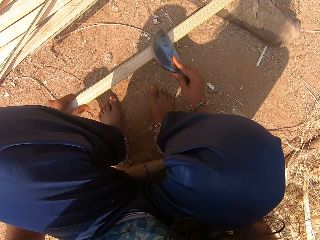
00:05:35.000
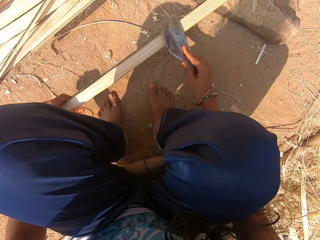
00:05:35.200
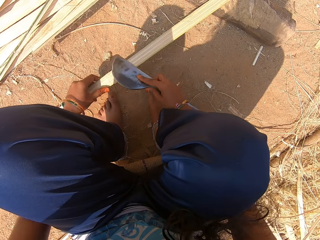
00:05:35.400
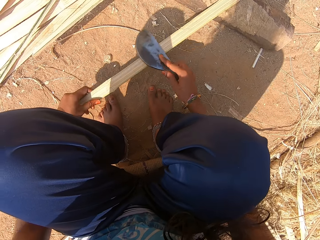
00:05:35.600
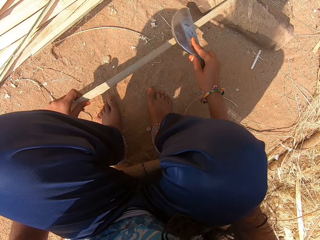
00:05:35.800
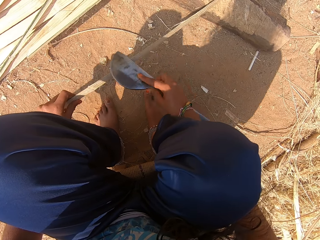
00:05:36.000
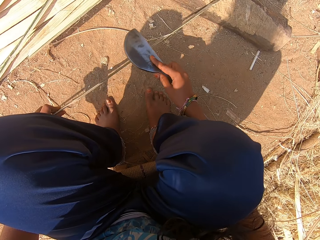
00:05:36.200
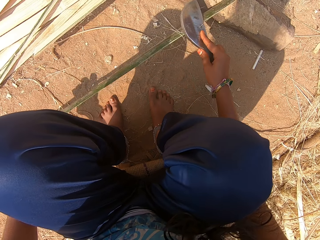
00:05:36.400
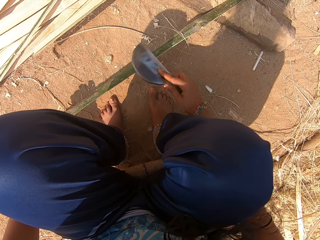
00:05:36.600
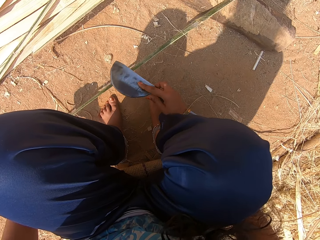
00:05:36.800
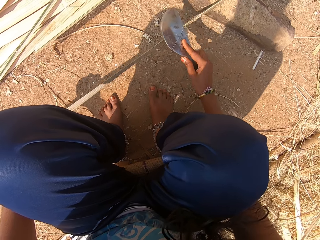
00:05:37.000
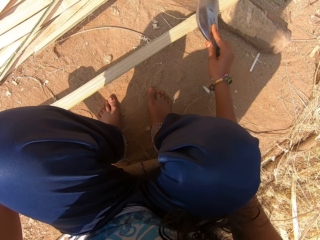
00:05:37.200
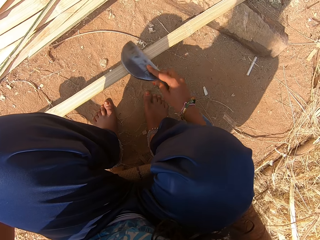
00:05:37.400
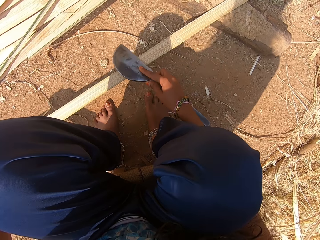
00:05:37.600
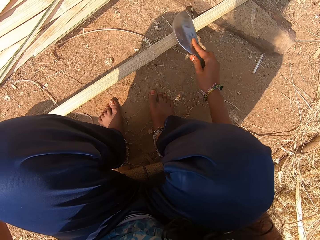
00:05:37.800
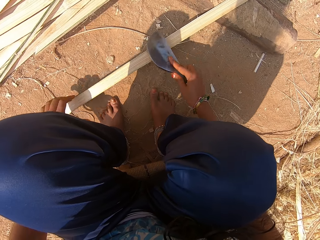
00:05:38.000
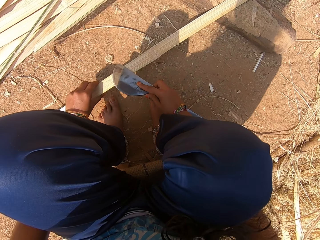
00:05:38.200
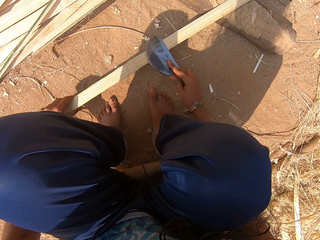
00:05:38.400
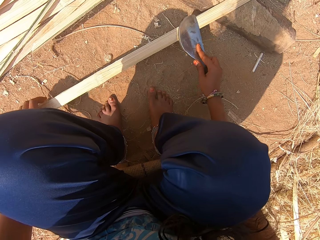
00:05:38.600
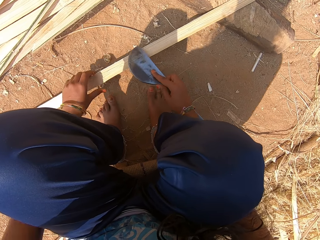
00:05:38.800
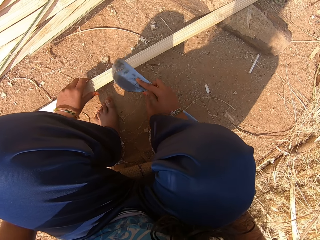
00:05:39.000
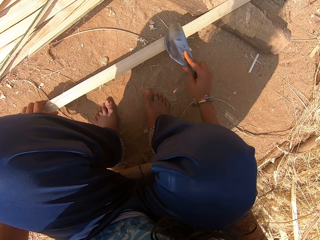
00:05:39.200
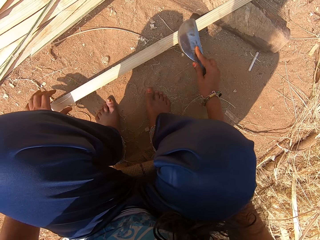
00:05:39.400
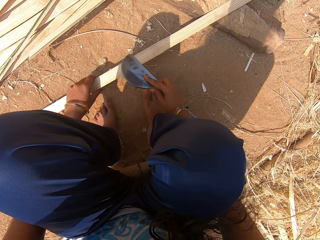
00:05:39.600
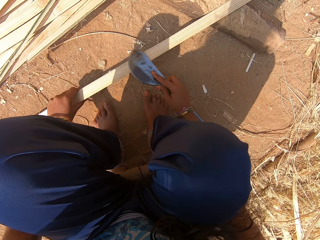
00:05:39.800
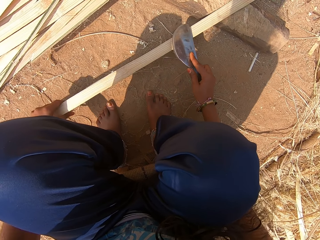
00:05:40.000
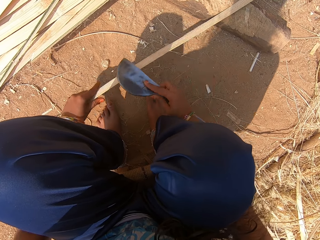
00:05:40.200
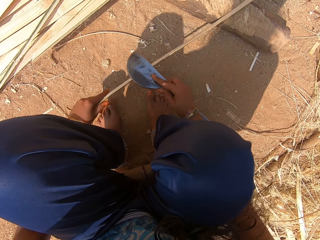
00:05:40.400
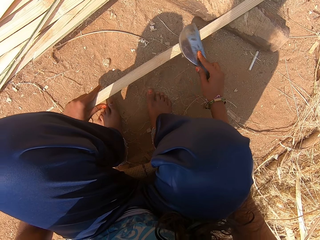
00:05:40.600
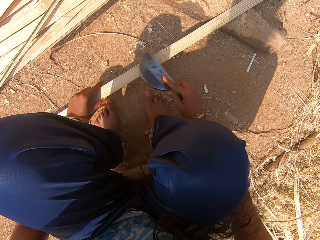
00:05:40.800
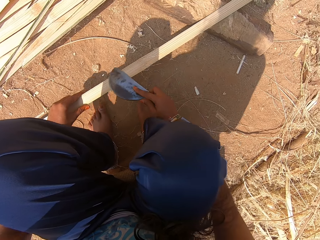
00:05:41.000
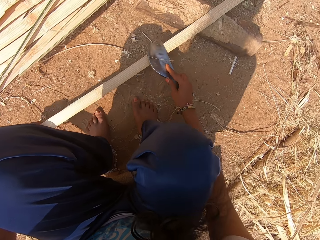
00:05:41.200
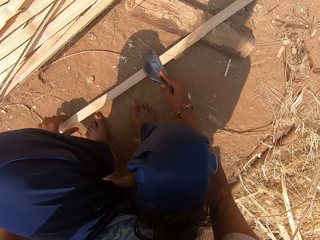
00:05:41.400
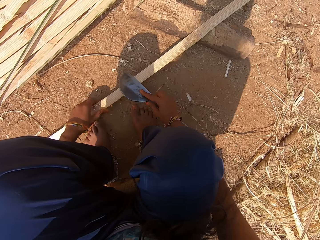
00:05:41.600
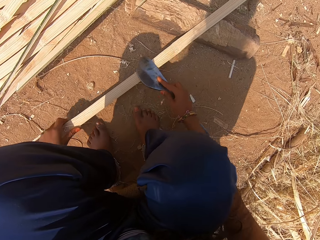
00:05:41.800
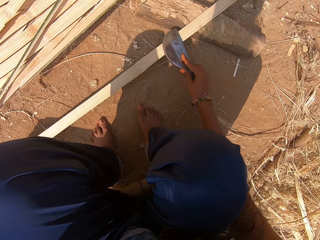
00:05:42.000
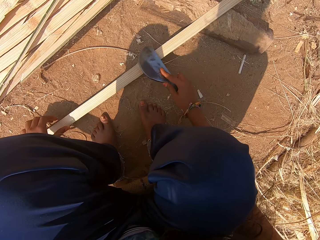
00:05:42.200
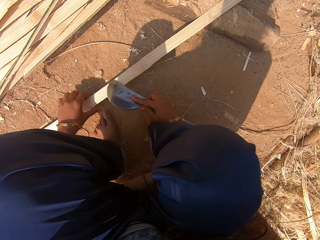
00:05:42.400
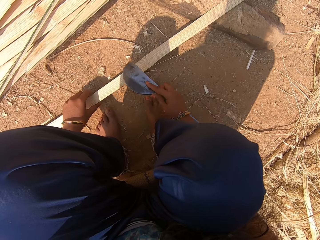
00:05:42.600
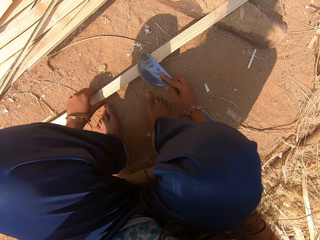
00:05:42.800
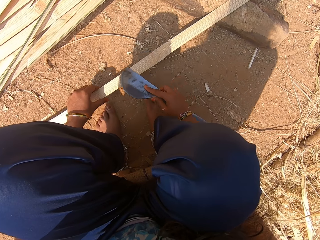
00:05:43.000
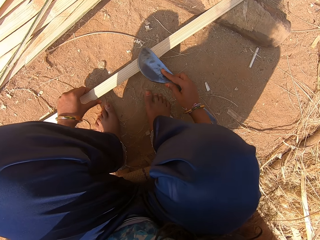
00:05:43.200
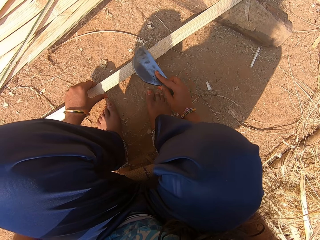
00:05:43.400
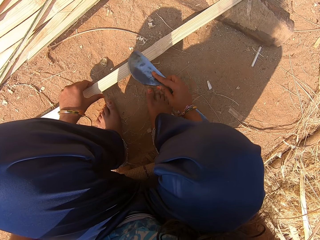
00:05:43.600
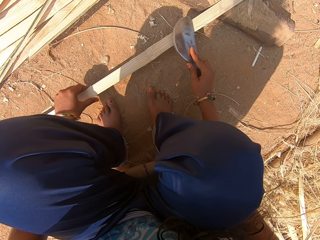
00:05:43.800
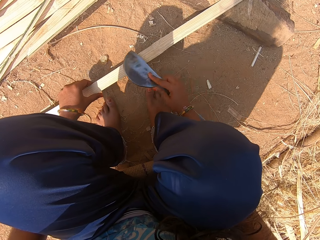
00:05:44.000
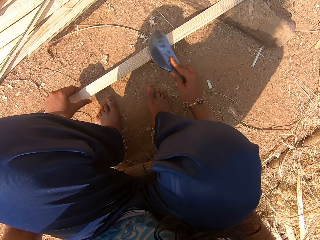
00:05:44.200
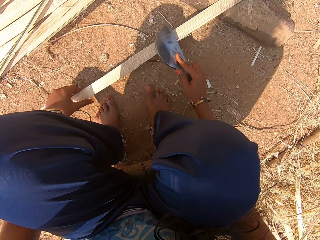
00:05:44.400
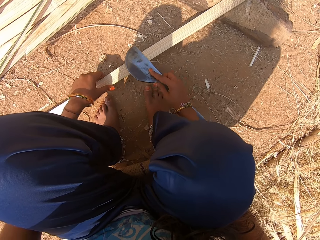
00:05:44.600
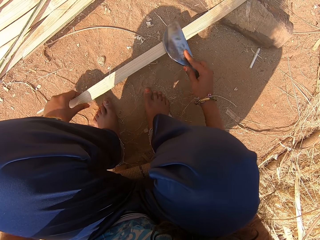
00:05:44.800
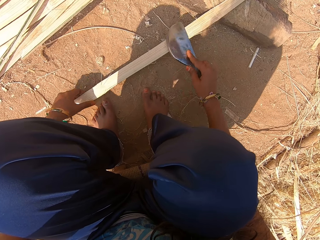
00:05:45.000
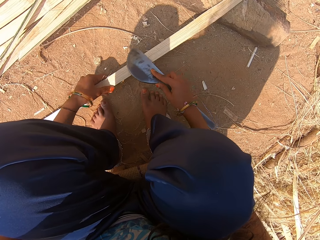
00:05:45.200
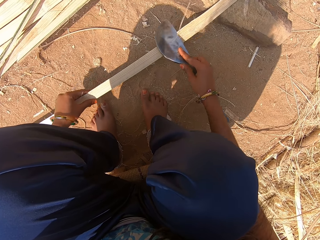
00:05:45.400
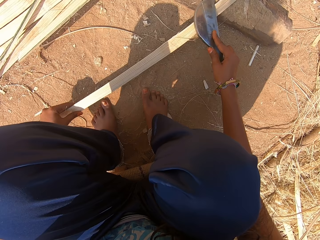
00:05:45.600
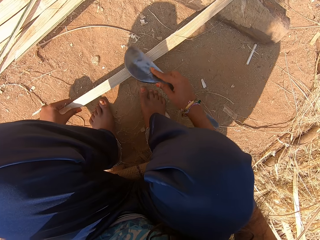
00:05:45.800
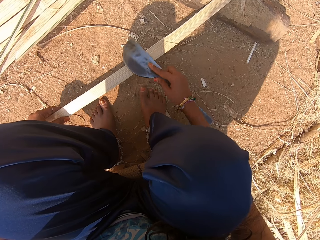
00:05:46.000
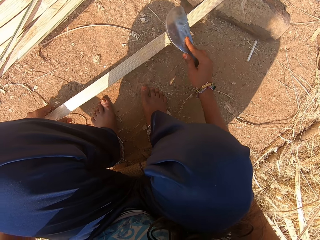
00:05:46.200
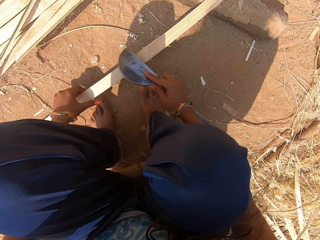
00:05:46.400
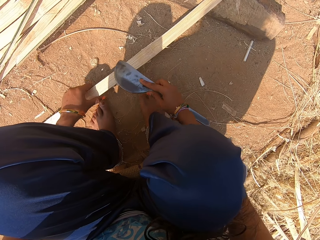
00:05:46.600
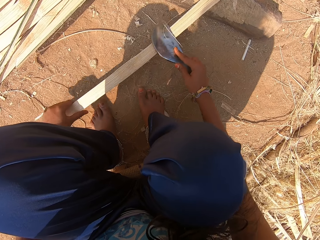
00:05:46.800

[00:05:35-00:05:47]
The camera wearer turns the weave. They smoothen the weave with a knife.

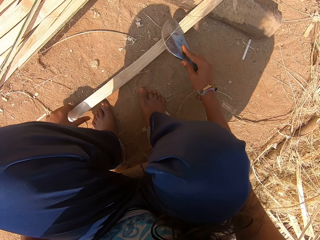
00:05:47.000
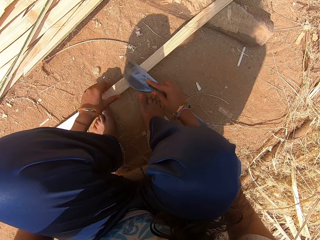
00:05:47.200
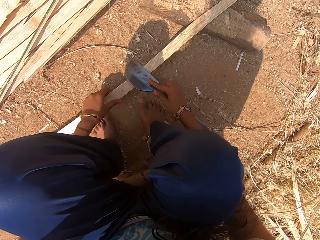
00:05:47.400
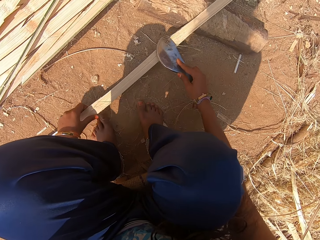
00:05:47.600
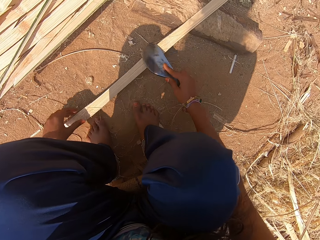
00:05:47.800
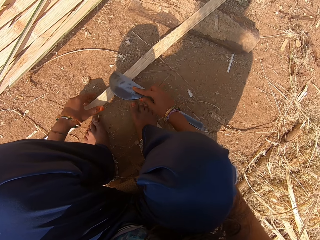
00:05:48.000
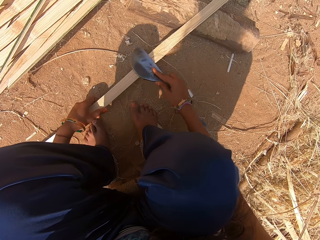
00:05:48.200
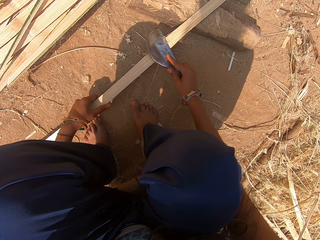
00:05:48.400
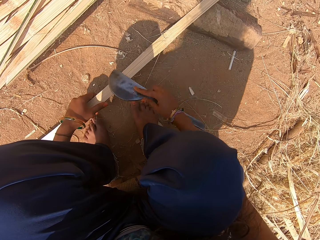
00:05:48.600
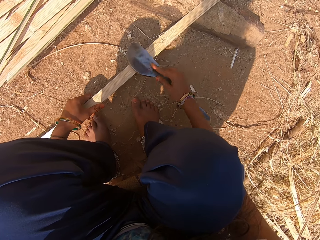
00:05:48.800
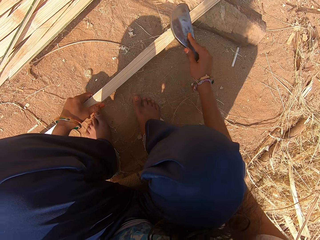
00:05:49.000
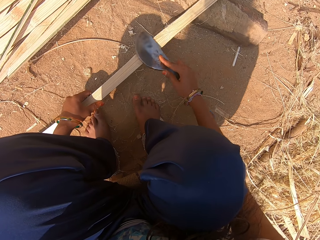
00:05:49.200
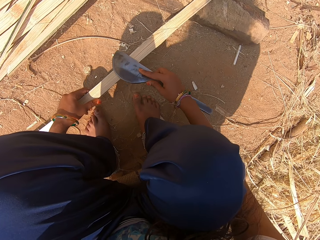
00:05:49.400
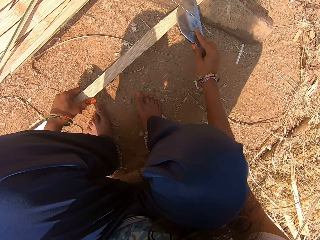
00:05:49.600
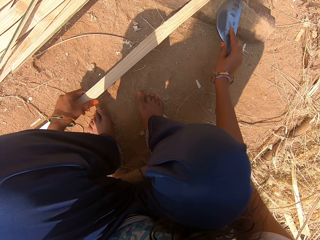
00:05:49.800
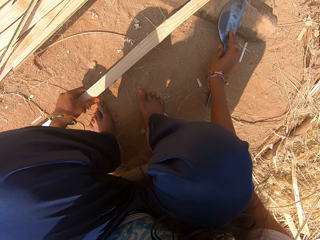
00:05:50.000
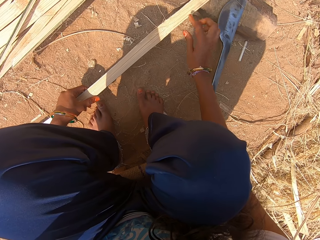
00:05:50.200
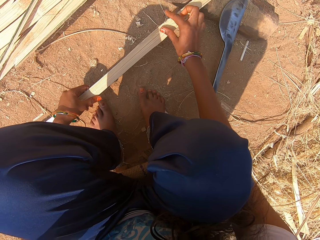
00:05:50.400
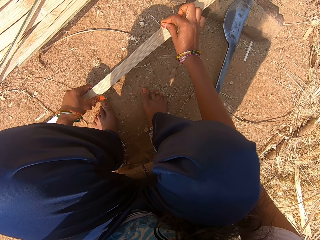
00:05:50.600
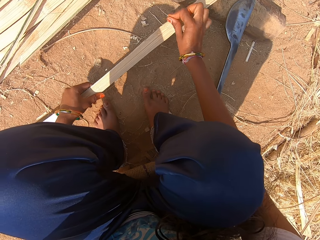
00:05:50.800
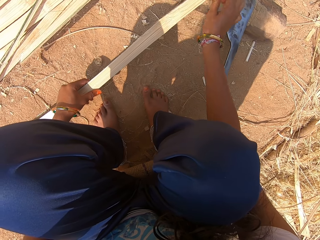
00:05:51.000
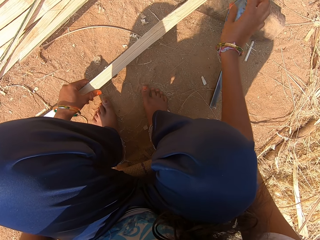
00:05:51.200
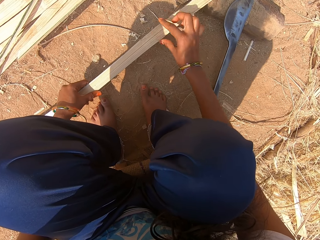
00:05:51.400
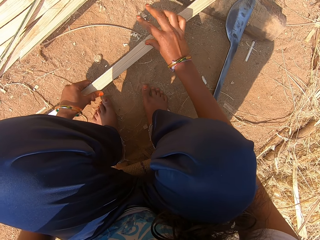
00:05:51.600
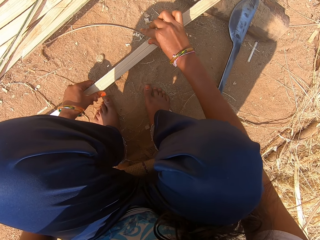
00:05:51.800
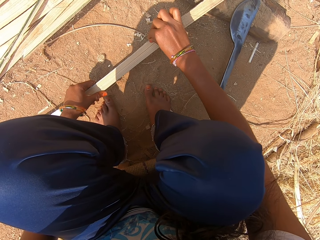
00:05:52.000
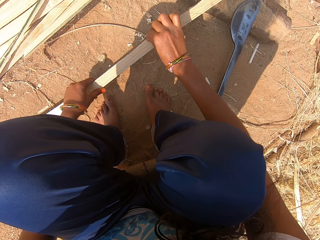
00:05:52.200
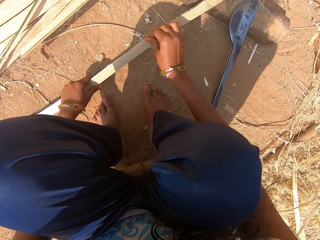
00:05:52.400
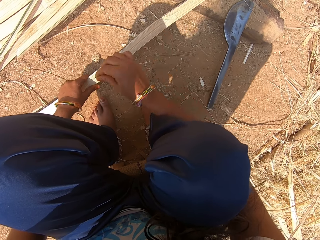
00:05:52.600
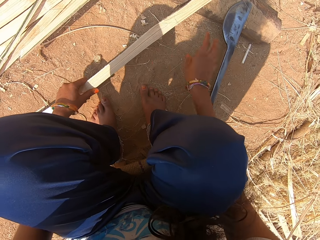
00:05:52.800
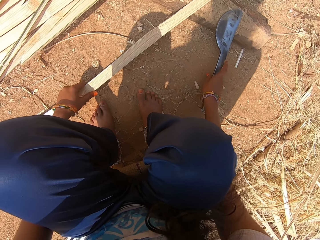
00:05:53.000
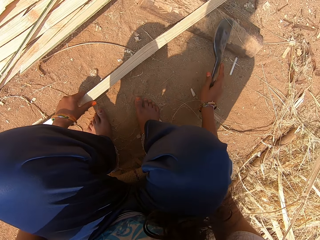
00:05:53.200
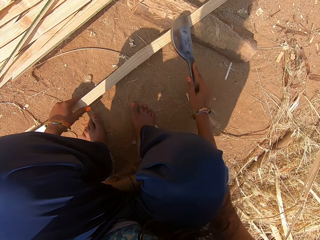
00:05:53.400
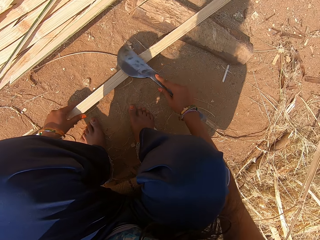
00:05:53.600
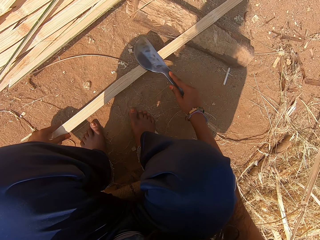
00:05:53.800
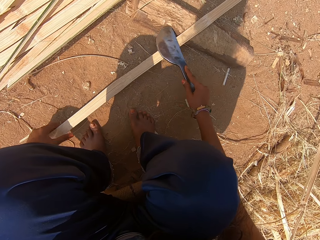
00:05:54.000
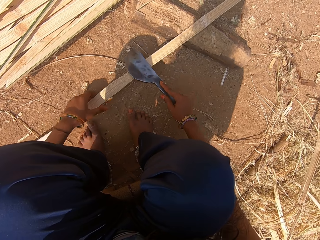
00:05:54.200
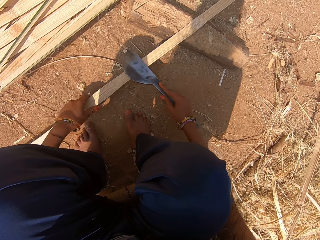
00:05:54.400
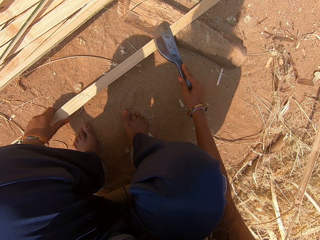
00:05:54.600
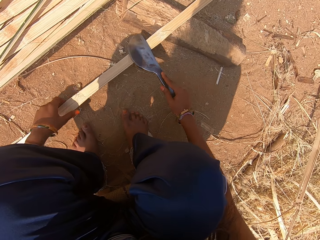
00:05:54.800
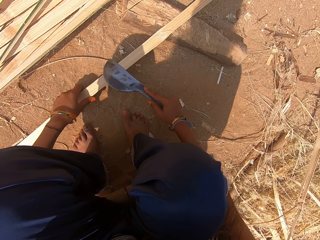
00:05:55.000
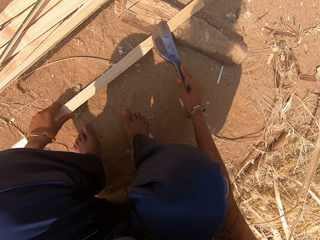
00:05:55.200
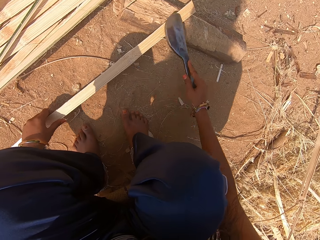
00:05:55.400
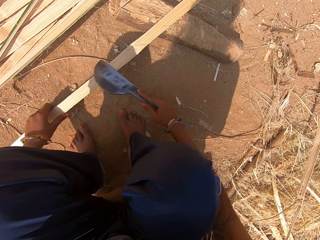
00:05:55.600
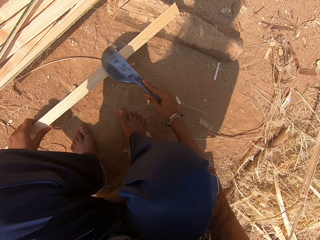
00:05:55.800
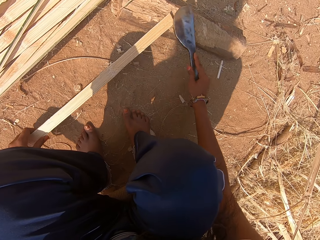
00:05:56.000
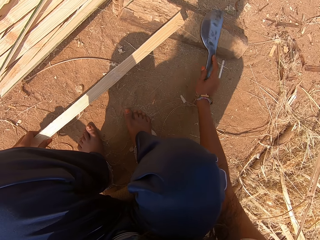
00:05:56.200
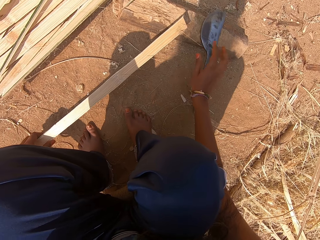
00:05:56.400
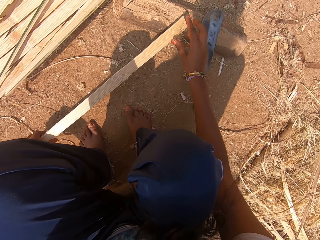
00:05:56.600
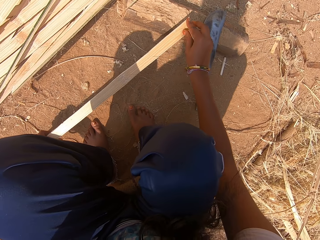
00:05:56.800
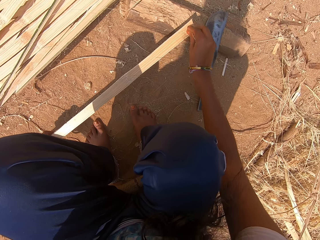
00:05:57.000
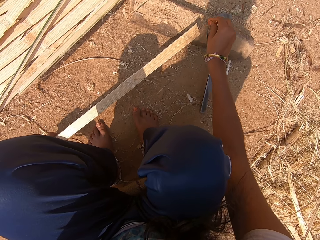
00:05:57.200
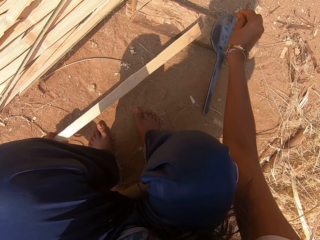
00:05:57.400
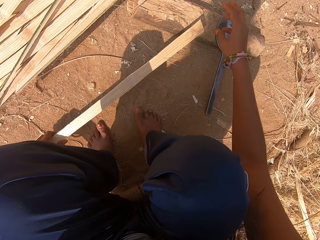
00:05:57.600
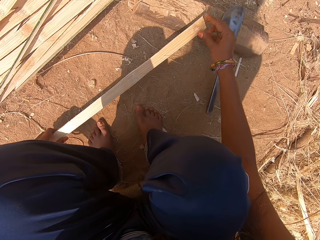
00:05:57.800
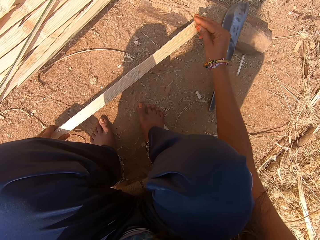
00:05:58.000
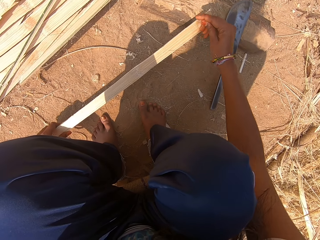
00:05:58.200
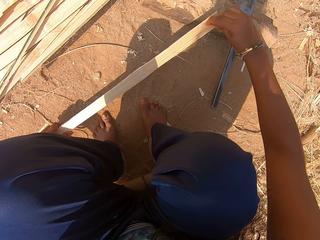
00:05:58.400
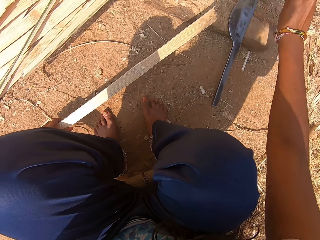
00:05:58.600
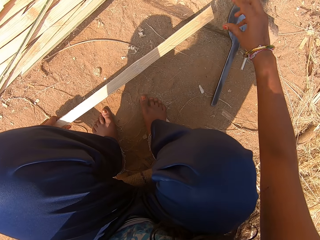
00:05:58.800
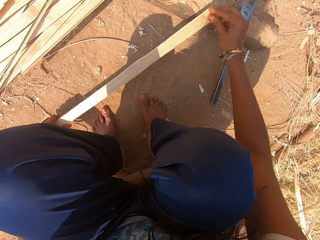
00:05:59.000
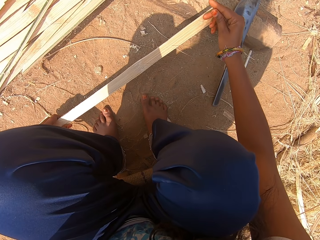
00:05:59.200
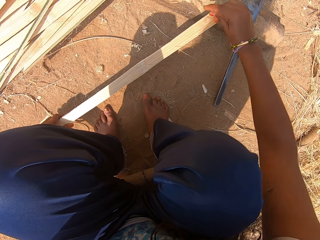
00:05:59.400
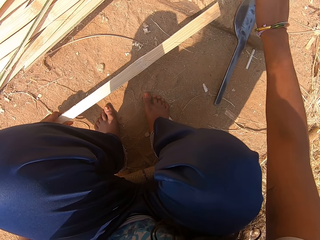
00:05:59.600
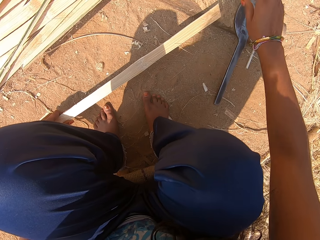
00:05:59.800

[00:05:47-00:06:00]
The camera wearer drops the hand sickle in her right hand on the wood log on the ground. She moves the right hand. She pulls out shafts from the bamboo strip or weave with her right hand. She drops the waste and pulls the weave. She picks up the hand sickle from the wood log on the ground with her right hand. She scrapes the bamboo strip in her left hand with the hand sickle in her right hand. She drops the hand sickle in her right hand on the wood log on the ground. She pulls out shafts from the bamboo strip with her right hand. She drops the waste and pulls the unwanted part of the weave.
